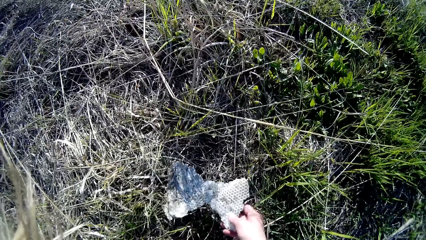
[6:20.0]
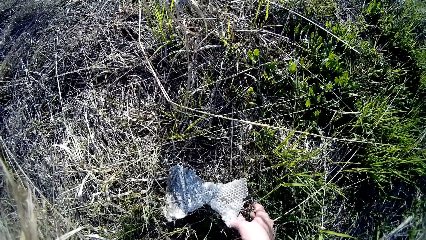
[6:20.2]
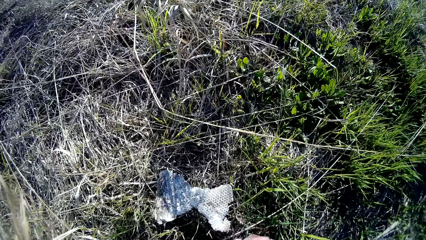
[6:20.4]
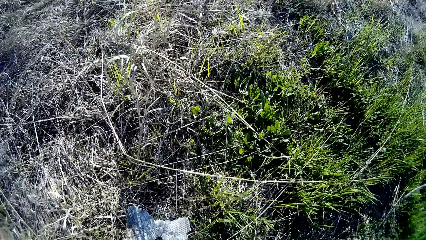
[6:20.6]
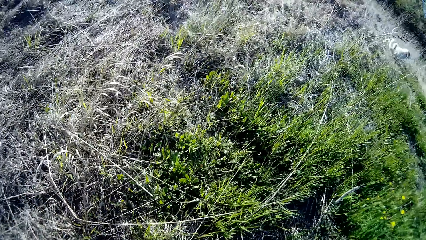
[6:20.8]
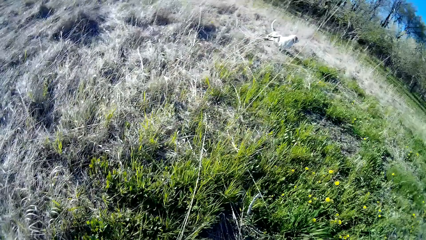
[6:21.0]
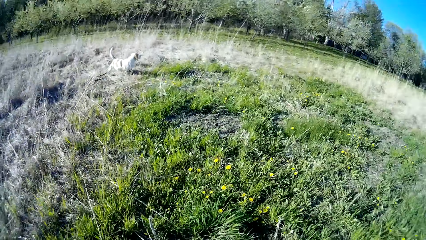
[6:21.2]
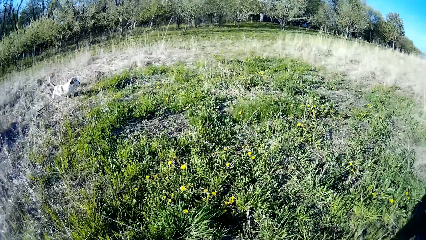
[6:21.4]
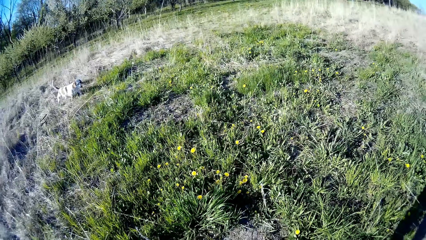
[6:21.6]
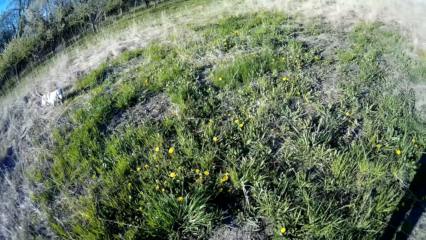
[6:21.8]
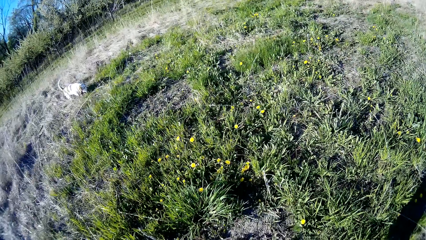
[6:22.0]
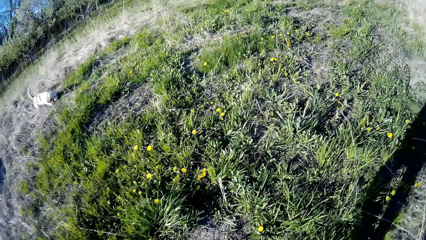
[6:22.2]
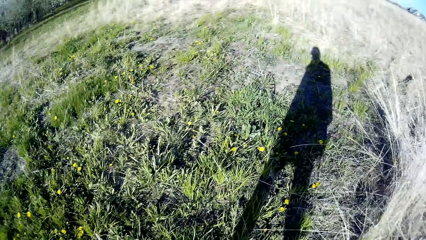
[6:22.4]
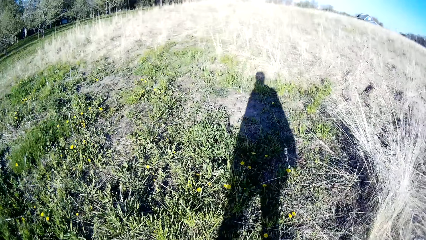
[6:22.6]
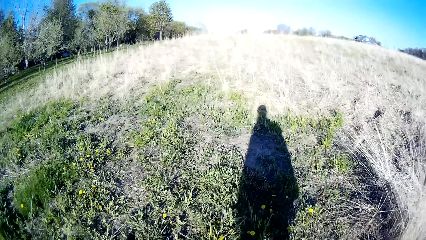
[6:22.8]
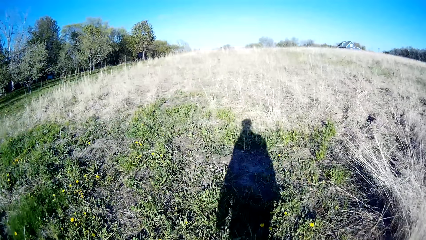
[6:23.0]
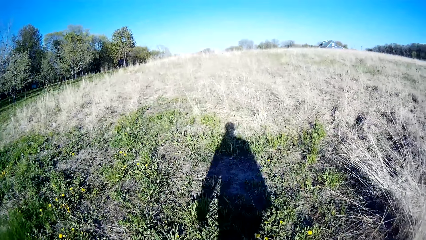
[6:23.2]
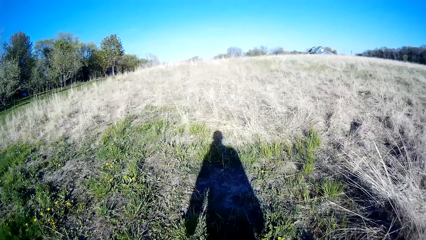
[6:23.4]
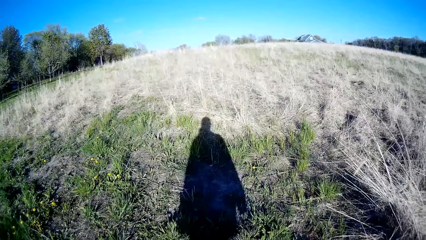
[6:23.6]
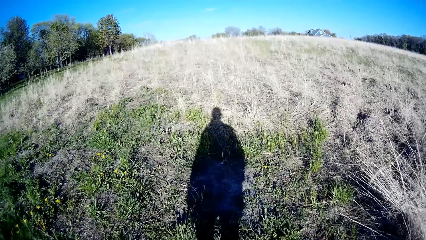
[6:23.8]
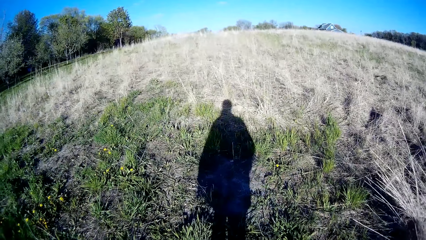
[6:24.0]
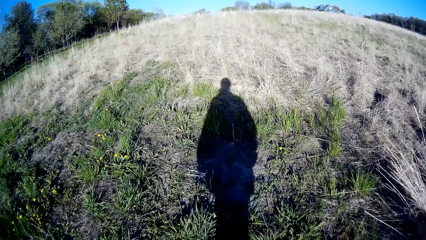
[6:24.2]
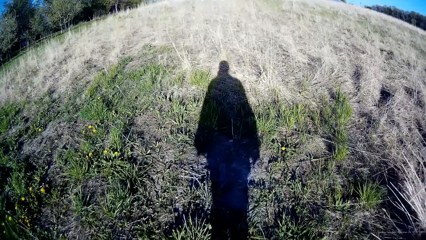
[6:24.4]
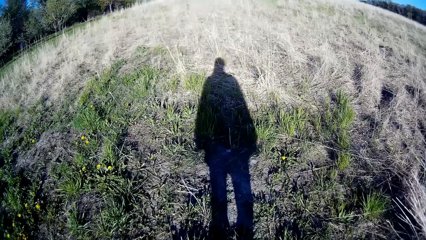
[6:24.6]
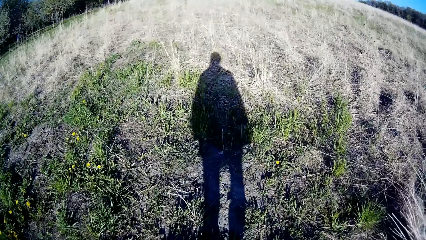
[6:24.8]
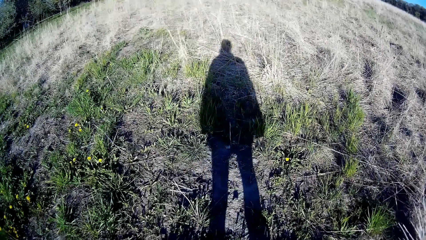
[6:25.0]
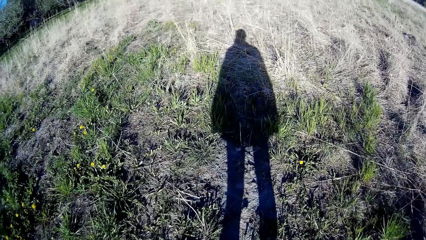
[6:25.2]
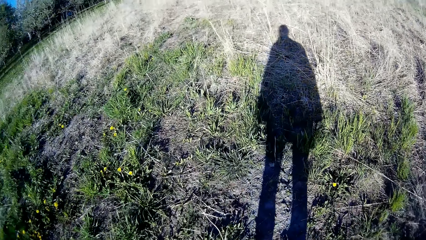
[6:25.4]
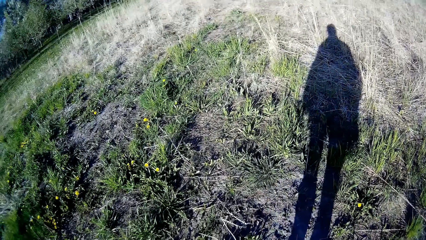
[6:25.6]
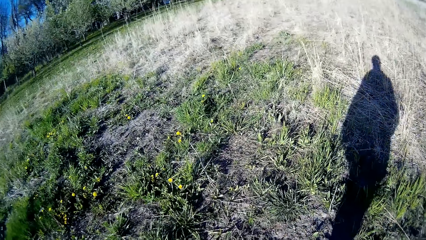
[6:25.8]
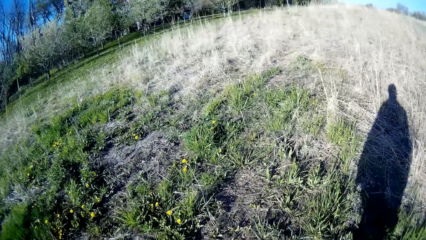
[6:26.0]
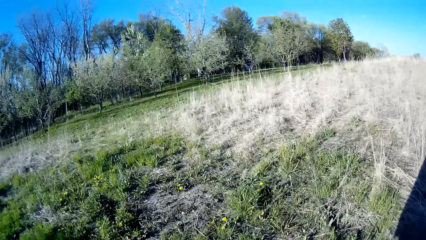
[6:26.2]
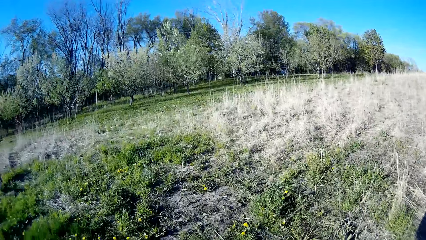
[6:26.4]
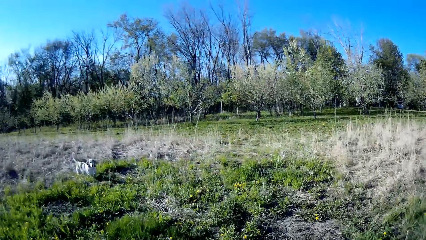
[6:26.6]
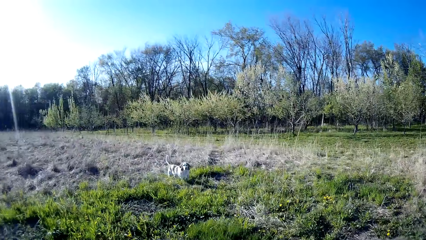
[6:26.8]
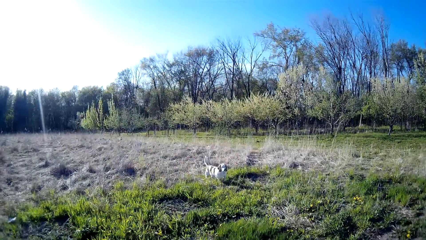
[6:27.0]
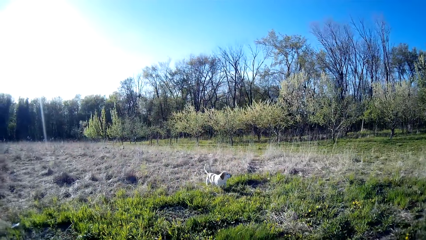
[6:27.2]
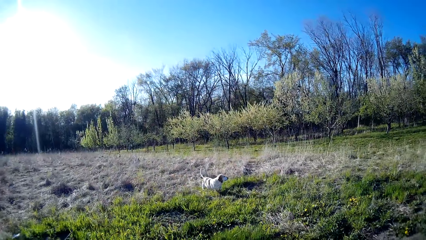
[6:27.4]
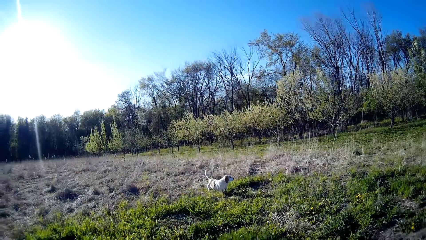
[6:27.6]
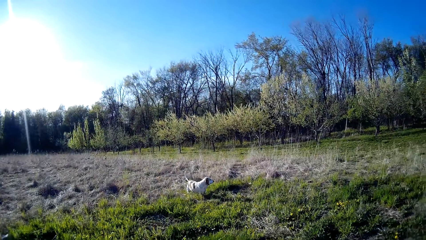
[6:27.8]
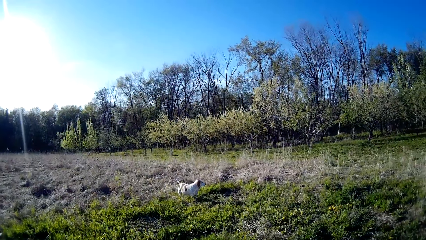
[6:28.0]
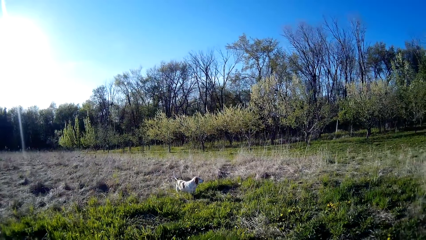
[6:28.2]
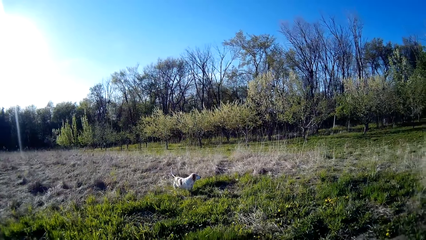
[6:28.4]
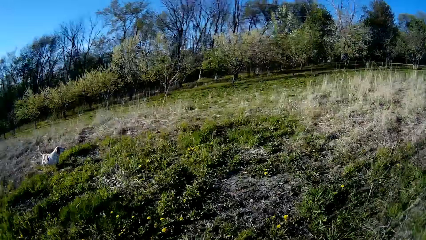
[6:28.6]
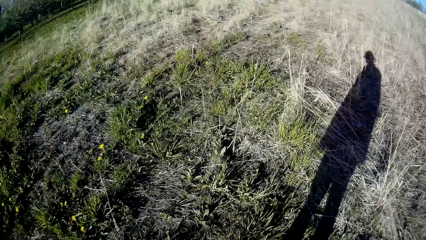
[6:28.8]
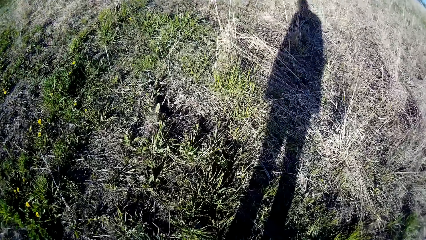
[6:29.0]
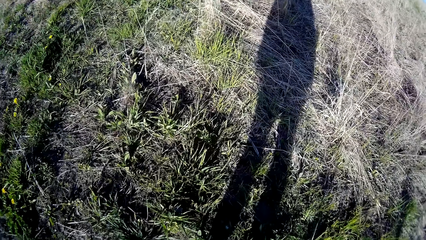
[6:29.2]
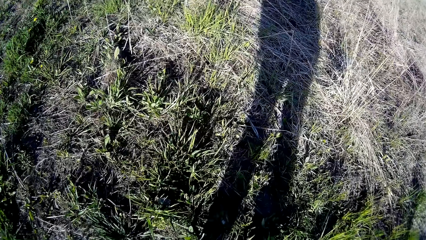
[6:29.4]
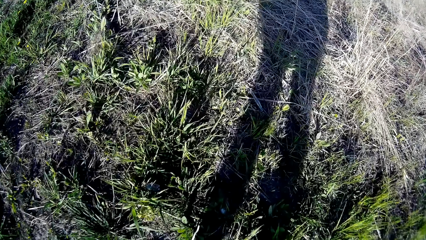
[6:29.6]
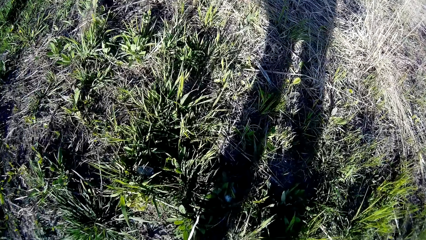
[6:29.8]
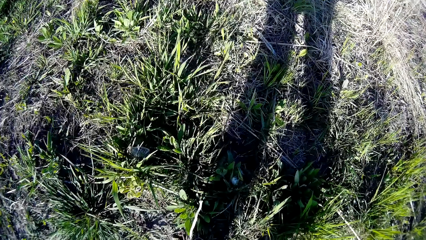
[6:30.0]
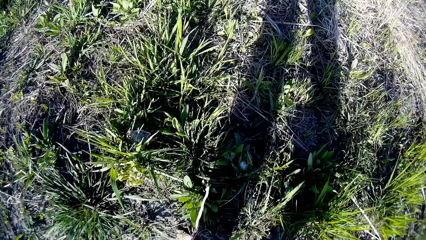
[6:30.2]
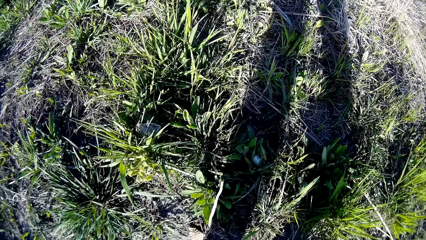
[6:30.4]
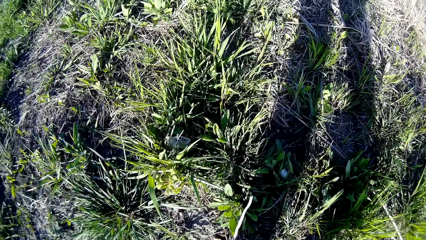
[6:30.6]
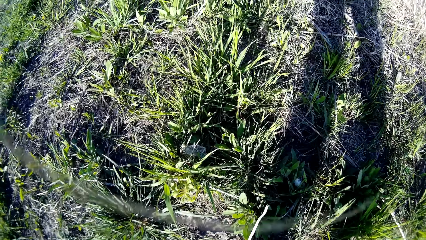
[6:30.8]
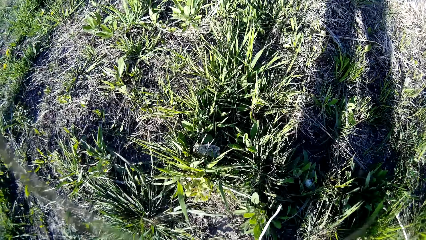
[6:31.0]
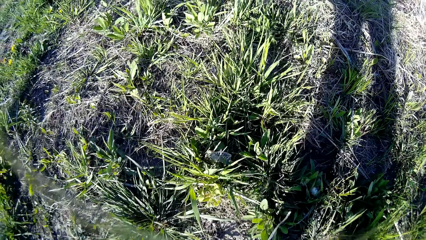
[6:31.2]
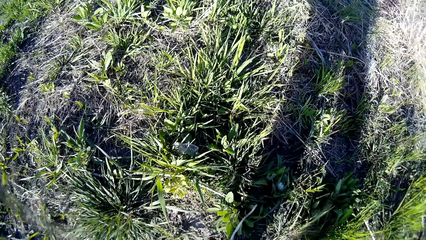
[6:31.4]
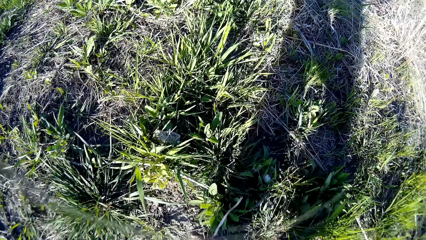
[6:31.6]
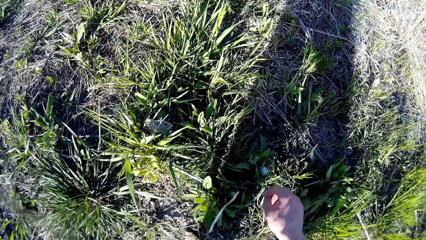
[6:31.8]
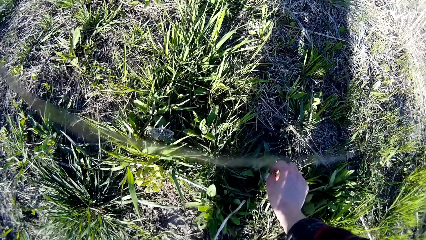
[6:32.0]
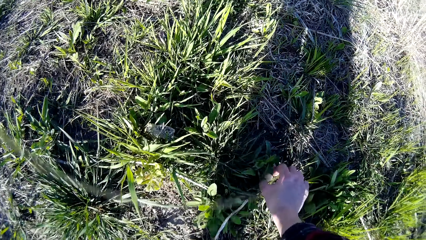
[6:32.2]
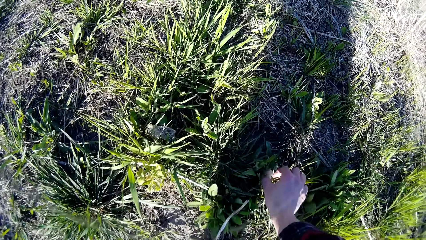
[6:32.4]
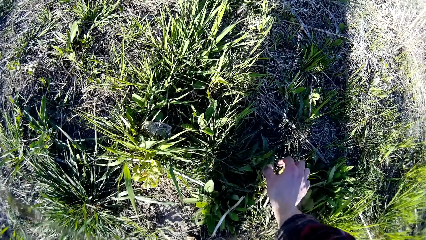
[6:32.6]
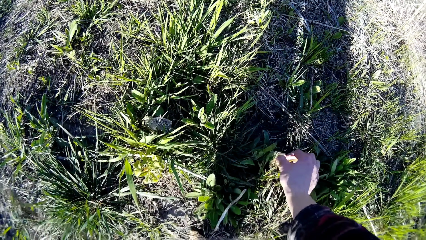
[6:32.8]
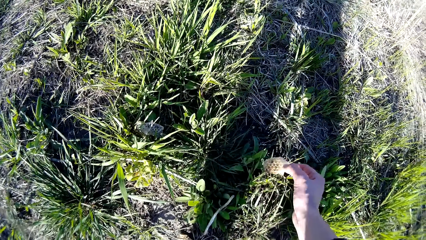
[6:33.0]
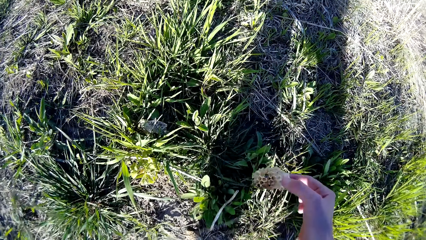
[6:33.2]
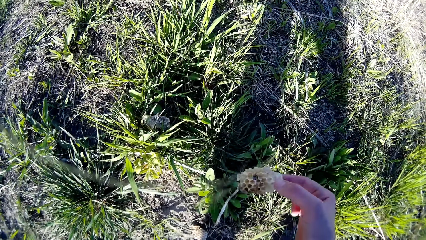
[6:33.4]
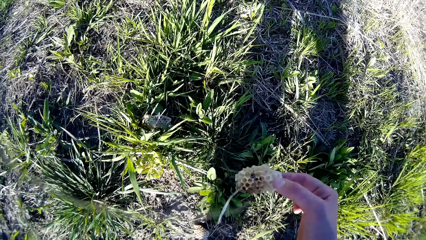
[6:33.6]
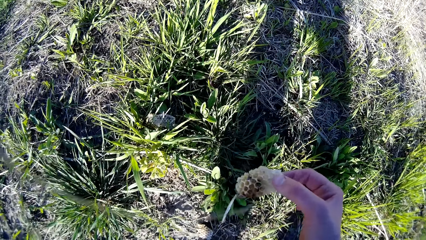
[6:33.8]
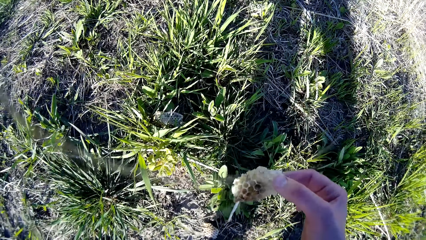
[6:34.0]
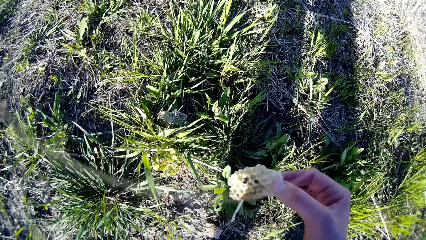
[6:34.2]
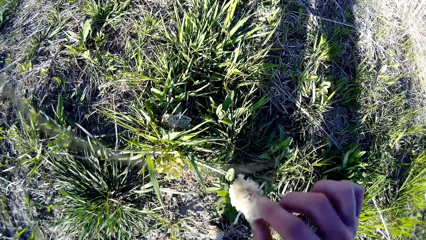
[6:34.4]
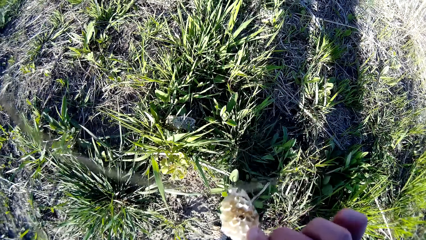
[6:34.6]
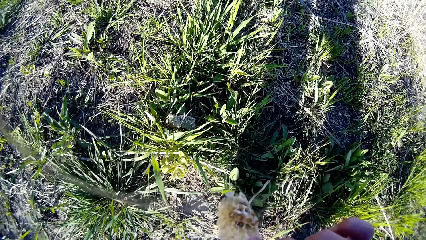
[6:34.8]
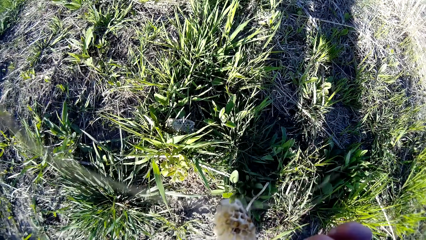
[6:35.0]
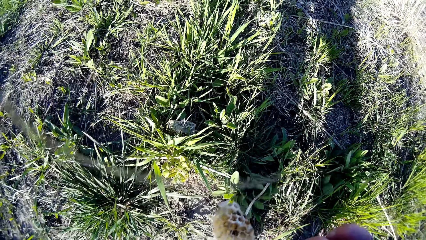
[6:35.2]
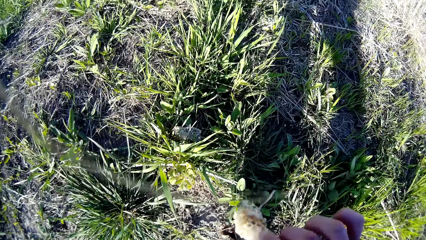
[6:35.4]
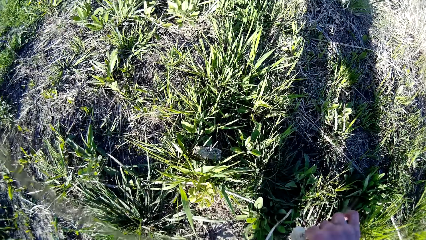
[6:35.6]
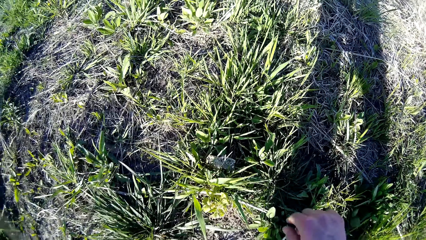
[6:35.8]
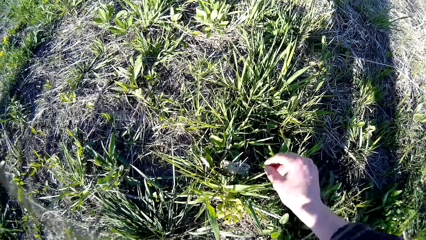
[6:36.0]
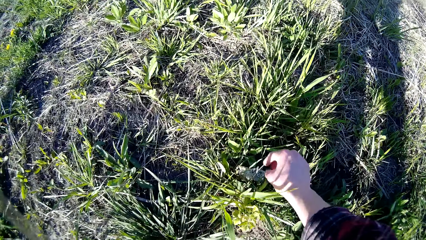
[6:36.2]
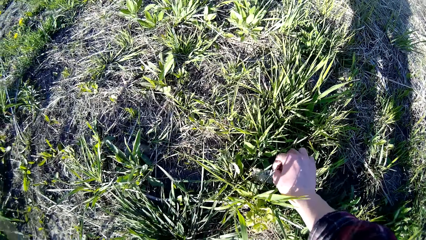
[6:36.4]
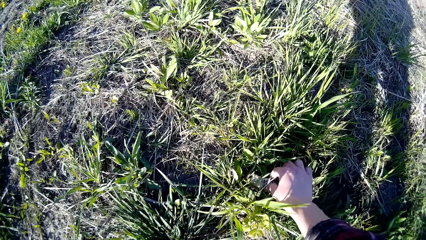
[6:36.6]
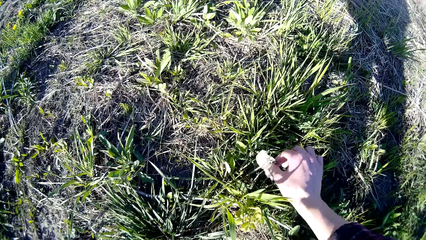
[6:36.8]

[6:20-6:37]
The camera wearer drops the honey comb on the ground with her right hand. She walks on the field. She turns towards the dog. She picks the honey comb on the ground with her right hand. She drops the honey comb on the ground with her right hand.
